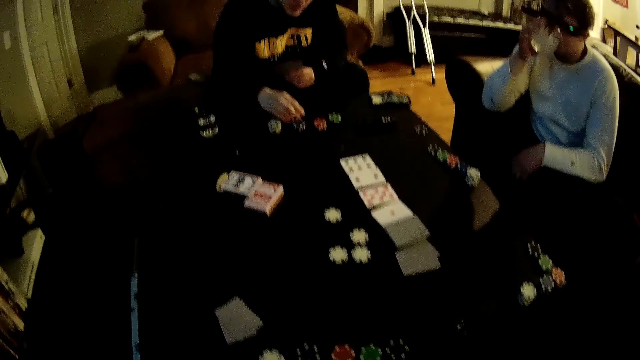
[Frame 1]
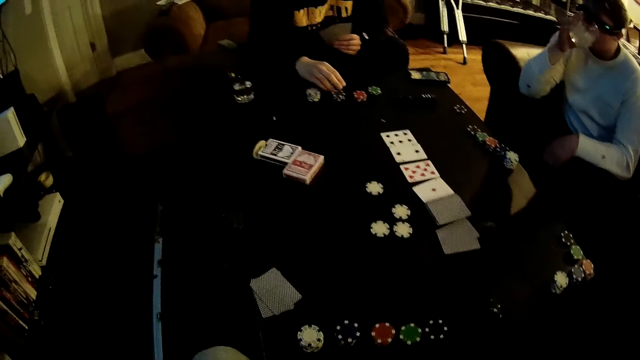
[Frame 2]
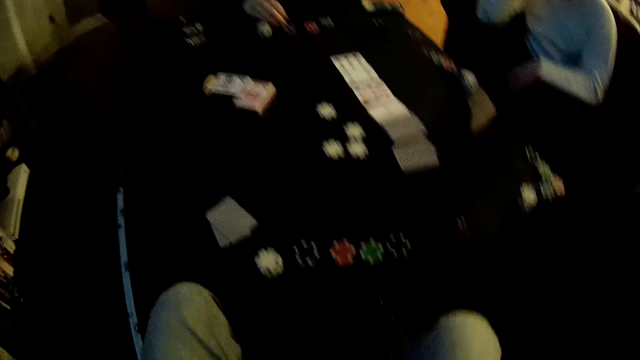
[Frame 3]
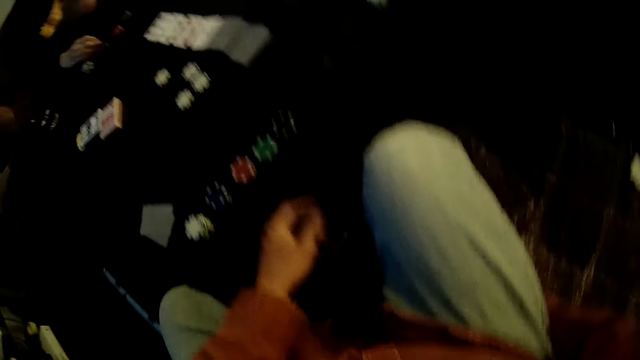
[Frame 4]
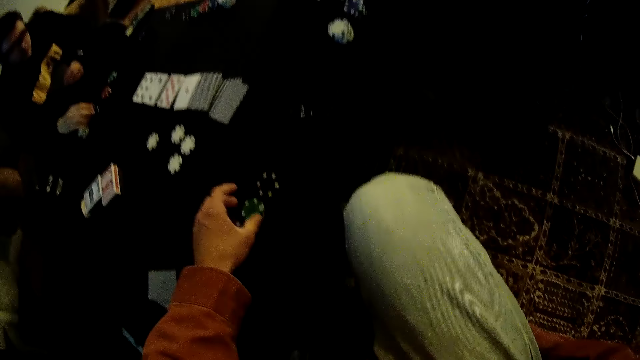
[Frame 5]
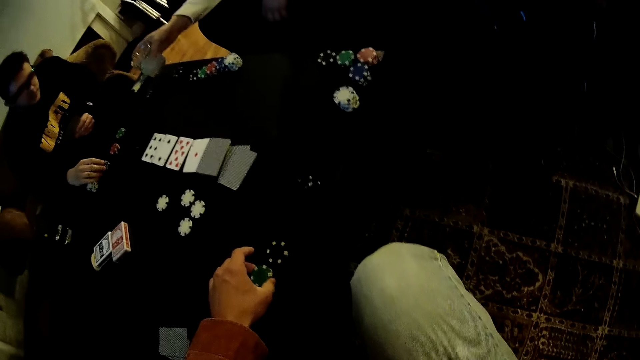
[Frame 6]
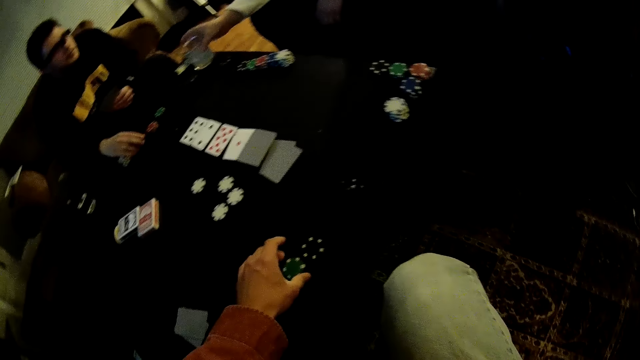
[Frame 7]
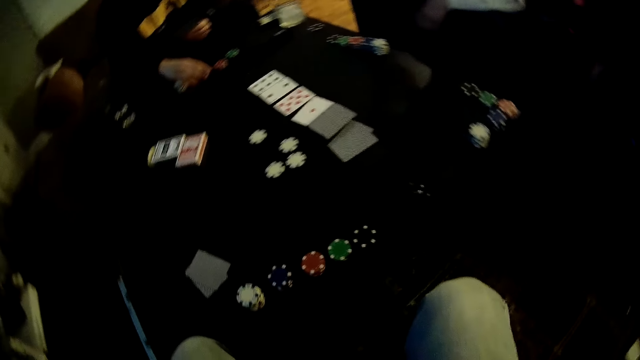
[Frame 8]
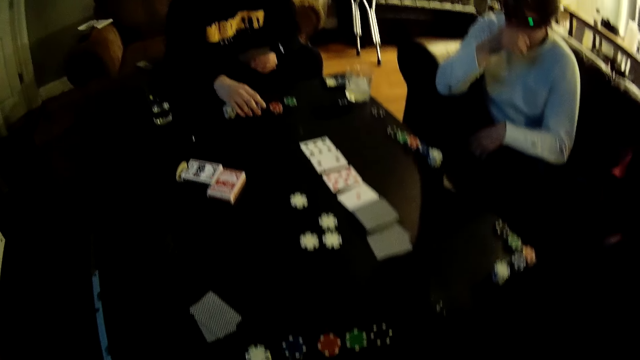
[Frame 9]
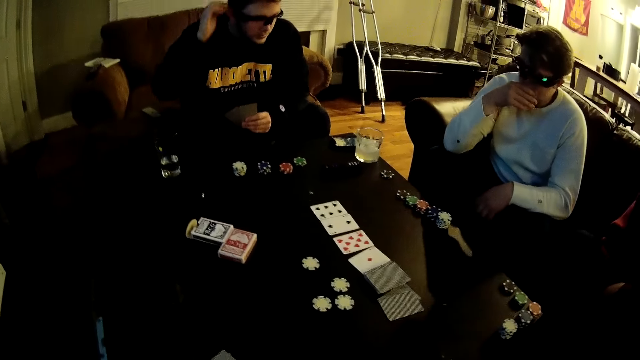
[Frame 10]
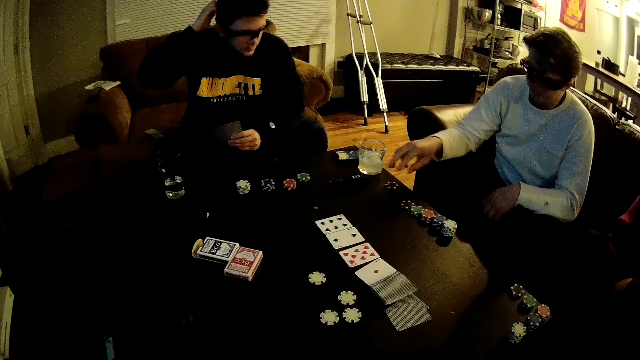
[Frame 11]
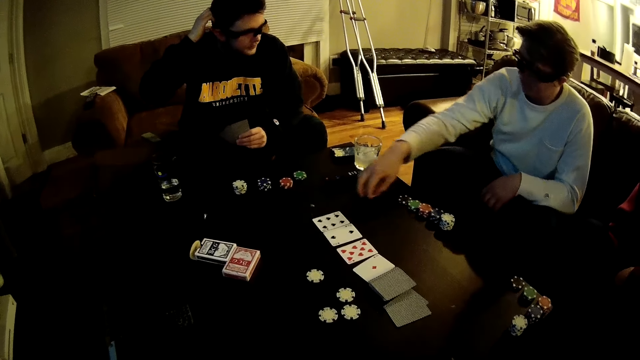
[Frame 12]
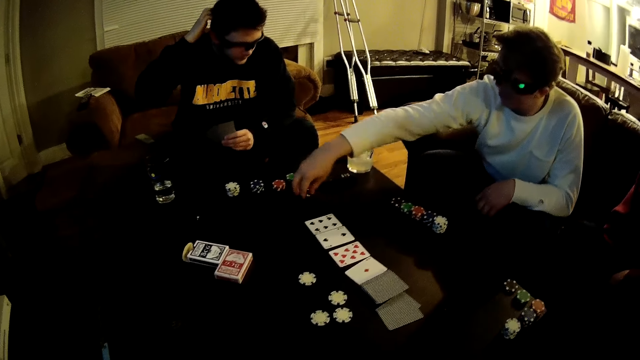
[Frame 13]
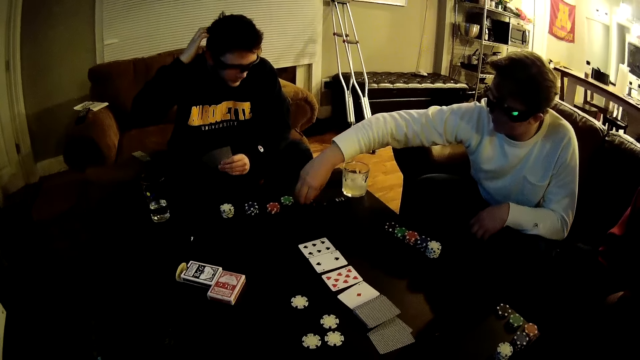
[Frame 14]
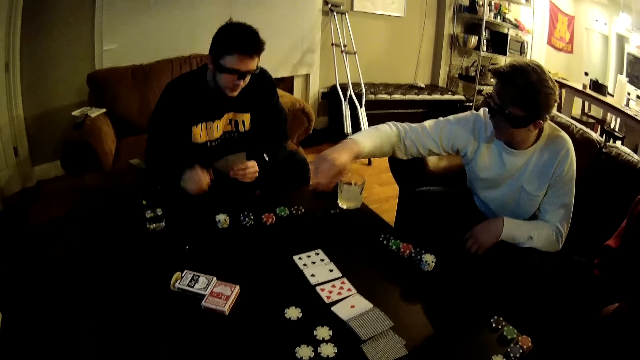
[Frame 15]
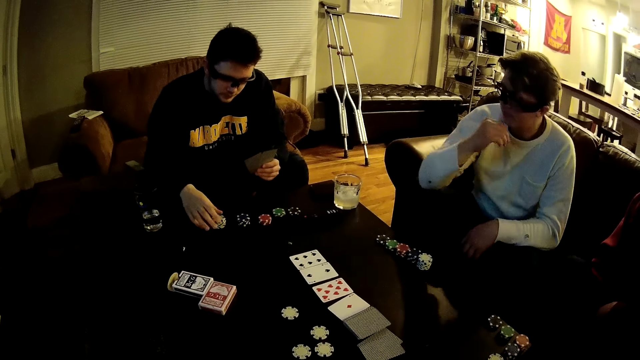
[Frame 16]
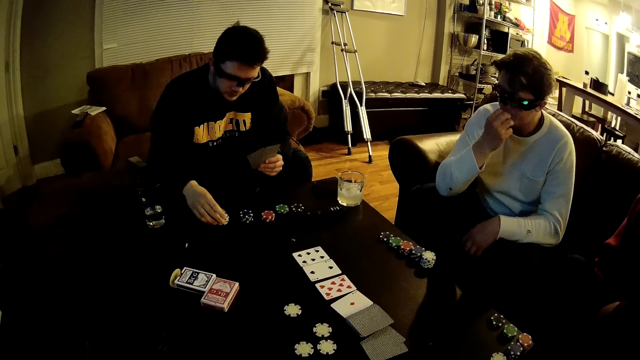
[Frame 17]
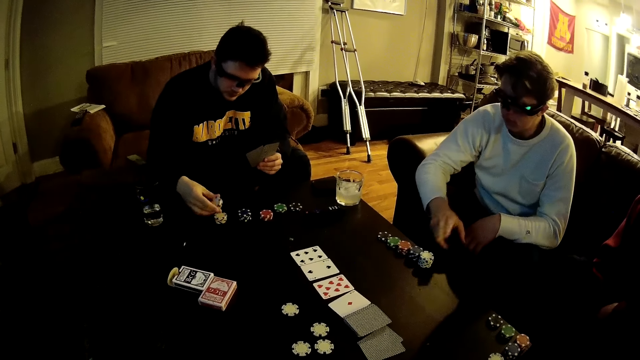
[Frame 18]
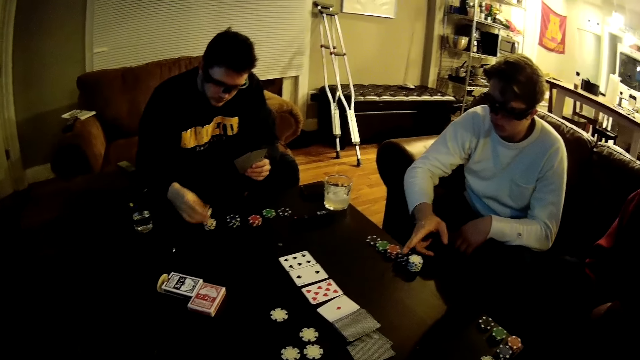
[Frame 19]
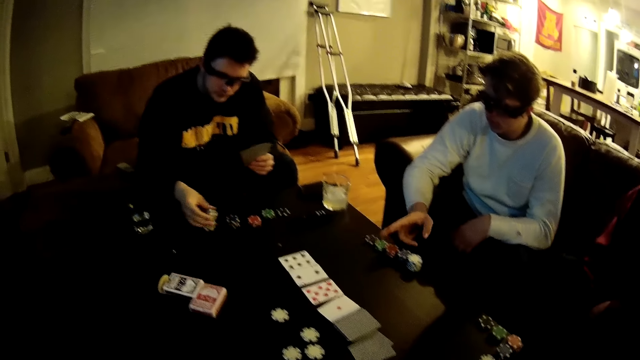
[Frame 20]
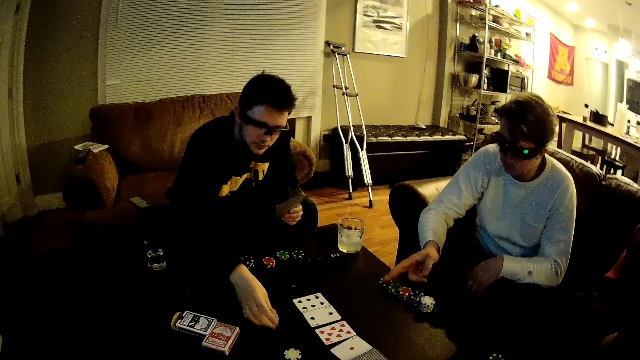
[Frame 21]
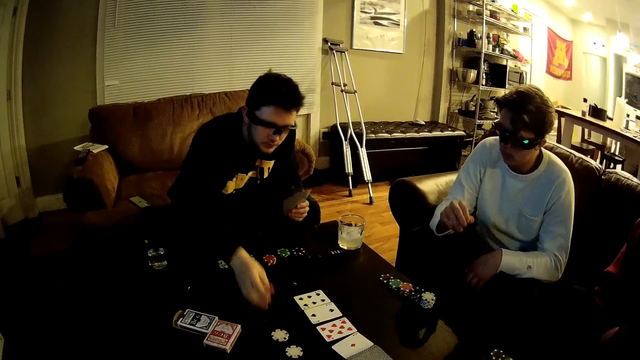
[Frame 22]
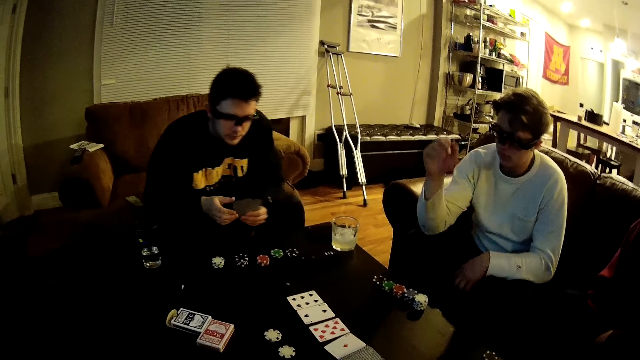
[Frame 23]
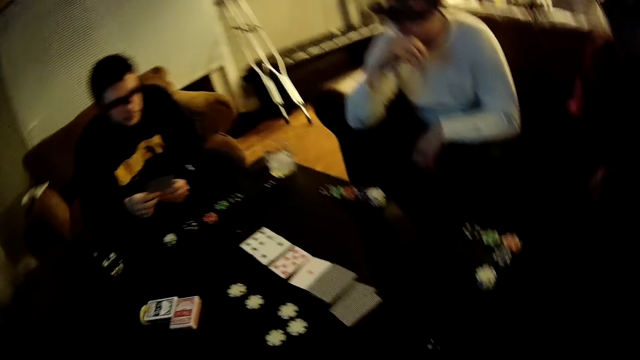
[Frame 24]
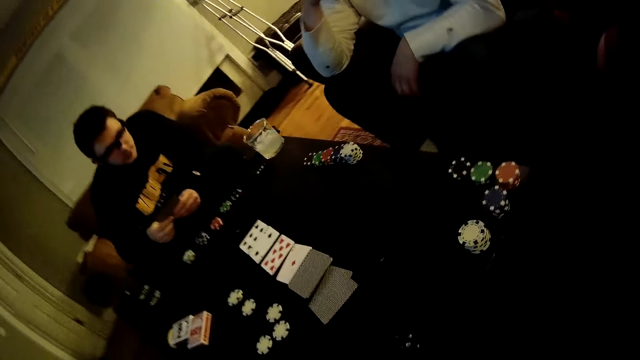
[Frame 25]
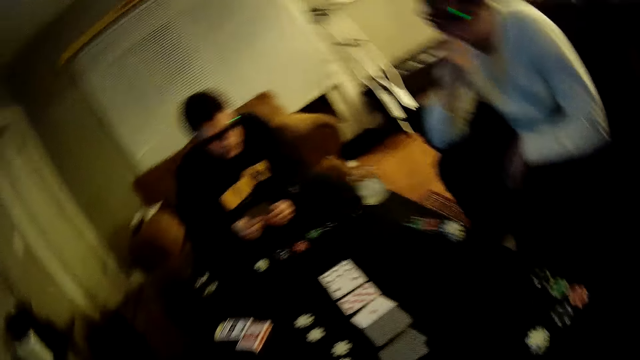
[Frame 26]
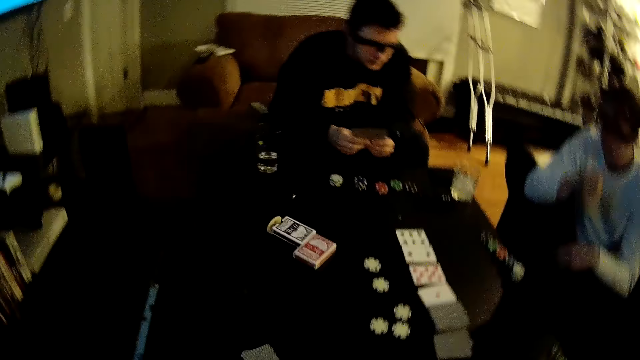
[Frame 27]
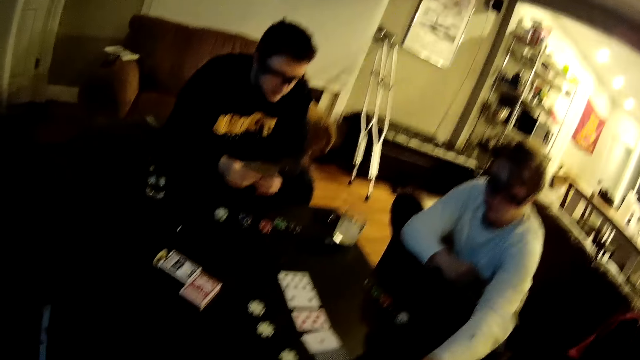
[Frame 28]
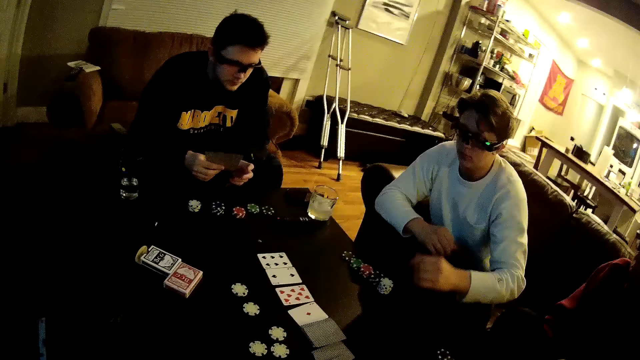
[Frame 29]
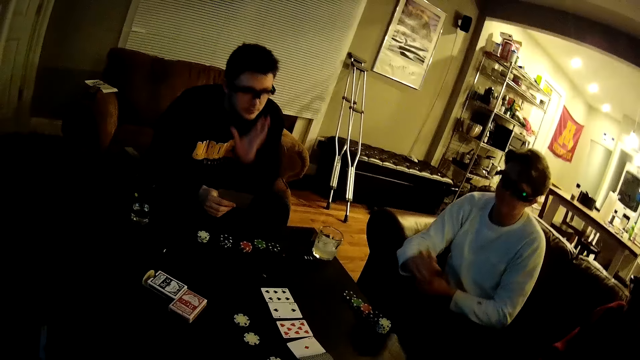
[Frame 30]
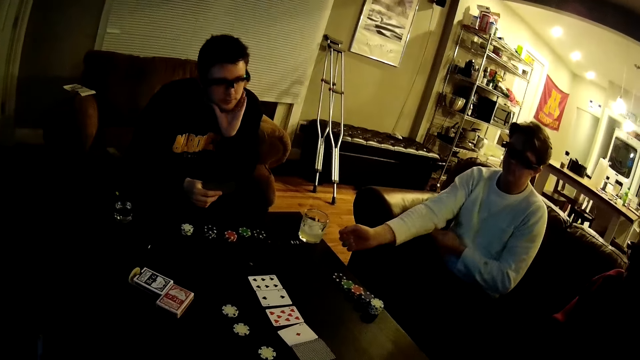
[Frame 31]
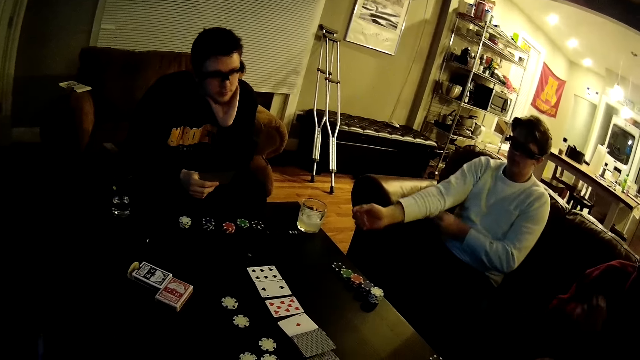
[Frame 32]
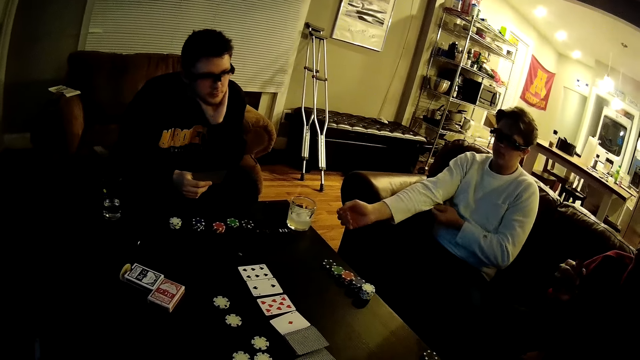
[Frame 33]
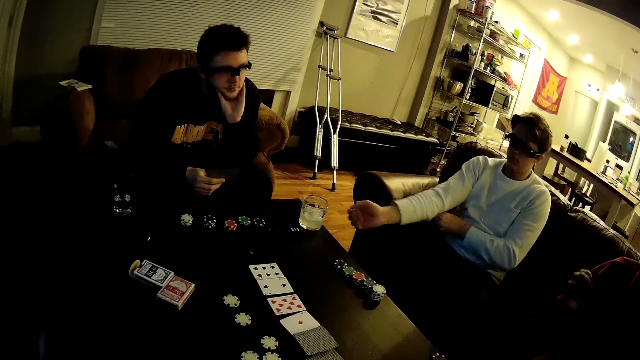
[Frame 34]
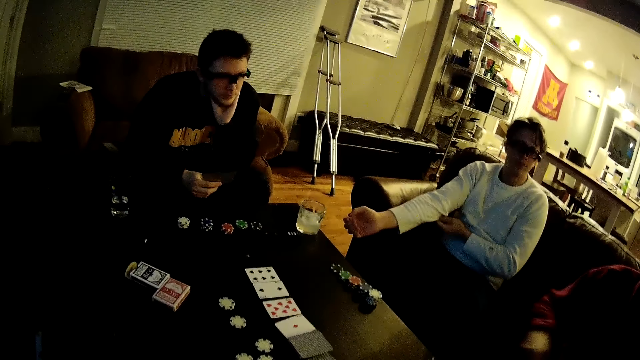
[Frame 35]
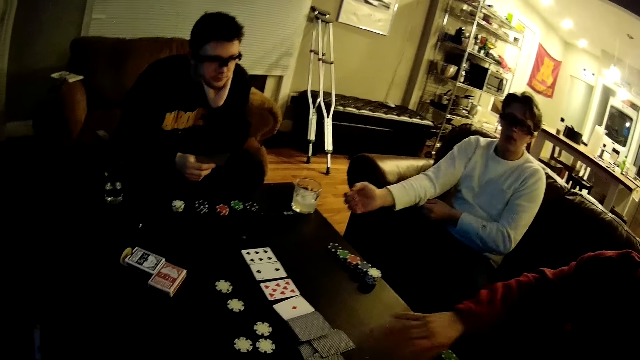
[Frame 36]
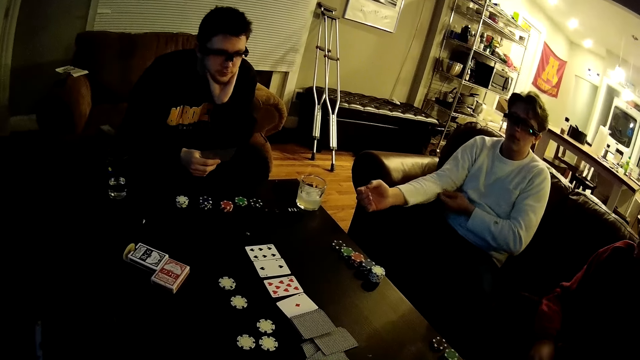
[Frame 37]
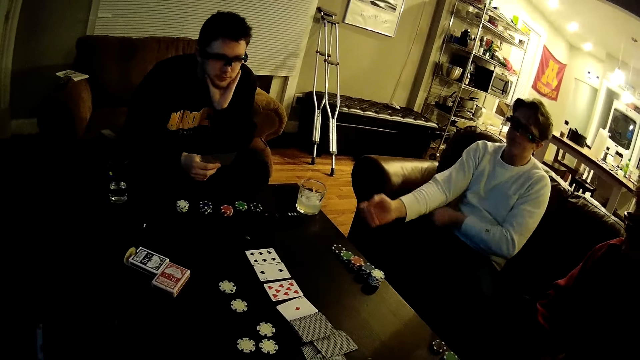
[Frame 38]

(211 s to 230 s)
A man touches the dice on the table. Another man drinks the juice. The camera wearer talks to the first man. The second man drops the cup in his right hand on the table. The camera wearer adjusts the poker chip stack on the table with his left hand. The second man talks to the camera wearer. The camera wearer touches the dice on the table. The first man touches the dice on the table. The first man talks to the second man. The first man touches his head with his right hand. The second man rubs his nose with his right hand. The second man moves the poker chips on the table to the first man with his hands. The first man rubs his head. The second man touches the dice and moves the dice on the table. The camera wearer talks to the second man. He talks to the second man again. The first man picks up the dice on the table. The first man picks up a poker chip from the poker chip stack with his right hand. The second man counts the poker chip stacks on the table with his right hand. The first man drops the poker chips on the table with his right hand. The first man puts the dice on the table. The first man holds the cards with both hands. A third man talks to the camera wearer. The second man touches the card on the table with his left hand. The second man puts the card on the table. The second man scratches his right hand with his left hand. The third man drops a card in his right hand on the table. The third man talks to the camera wearer.
